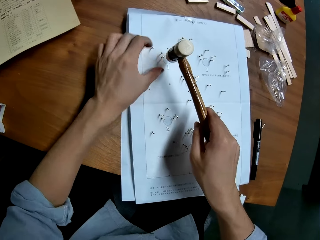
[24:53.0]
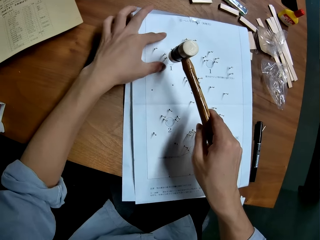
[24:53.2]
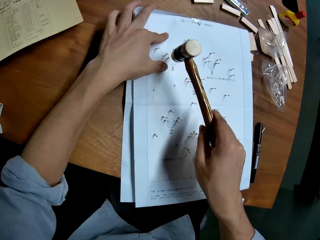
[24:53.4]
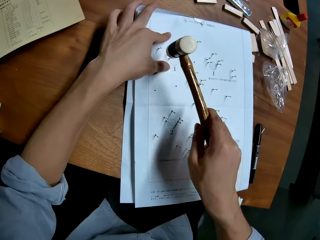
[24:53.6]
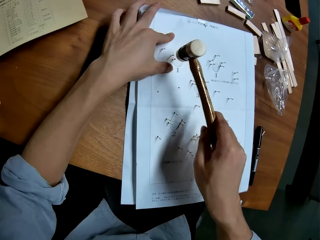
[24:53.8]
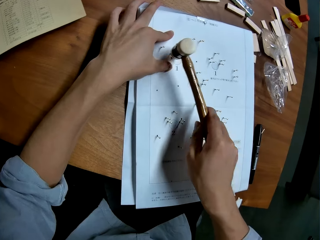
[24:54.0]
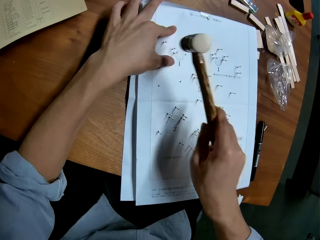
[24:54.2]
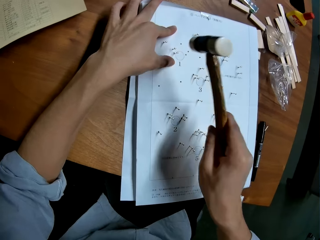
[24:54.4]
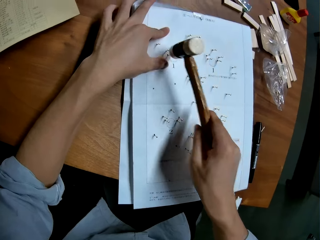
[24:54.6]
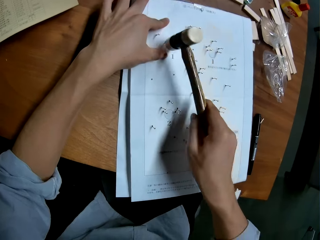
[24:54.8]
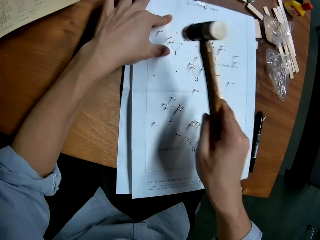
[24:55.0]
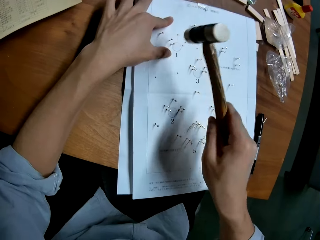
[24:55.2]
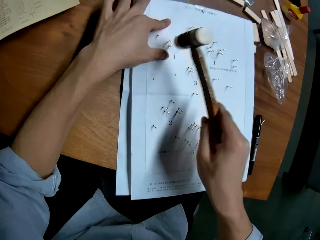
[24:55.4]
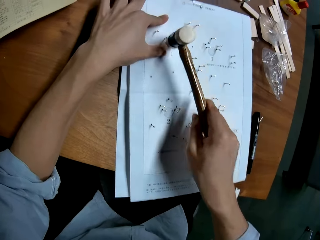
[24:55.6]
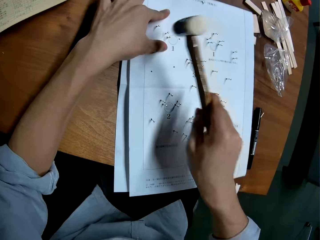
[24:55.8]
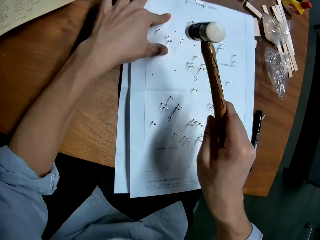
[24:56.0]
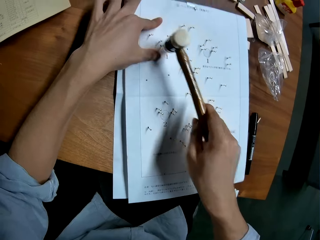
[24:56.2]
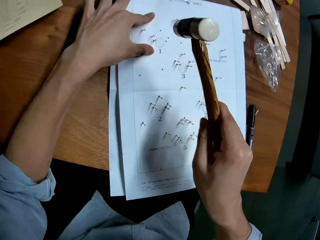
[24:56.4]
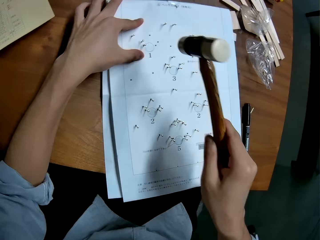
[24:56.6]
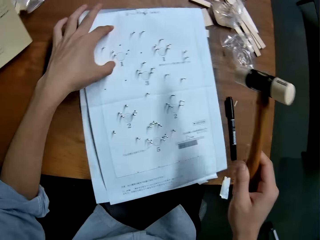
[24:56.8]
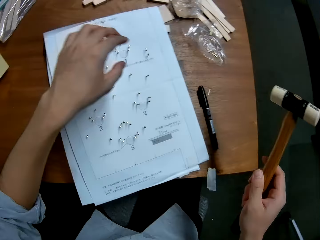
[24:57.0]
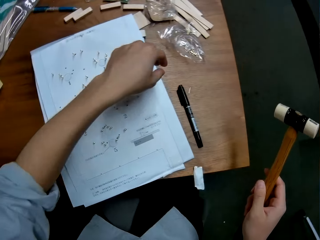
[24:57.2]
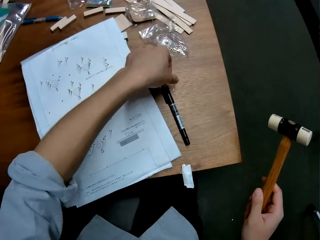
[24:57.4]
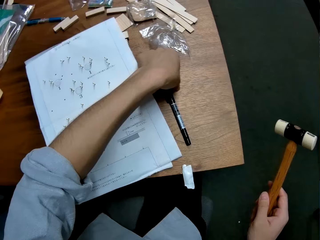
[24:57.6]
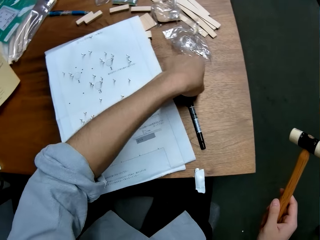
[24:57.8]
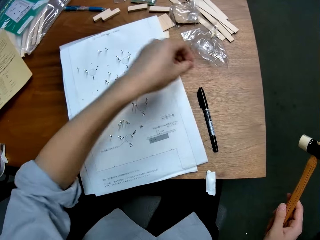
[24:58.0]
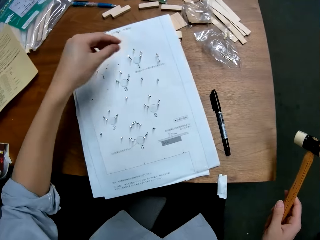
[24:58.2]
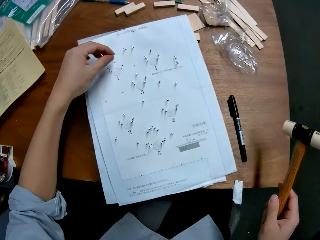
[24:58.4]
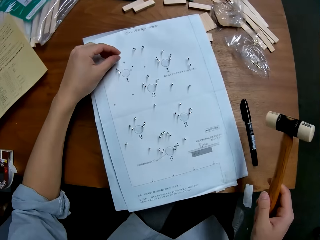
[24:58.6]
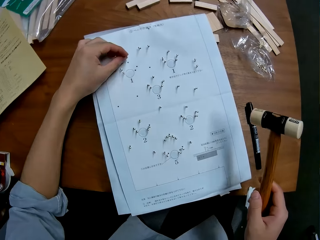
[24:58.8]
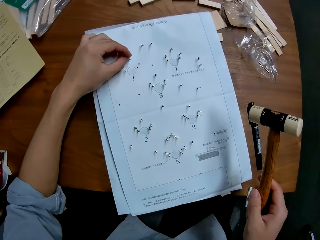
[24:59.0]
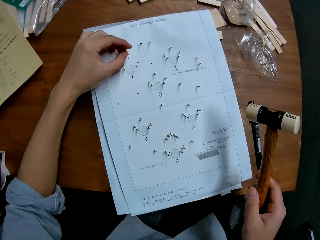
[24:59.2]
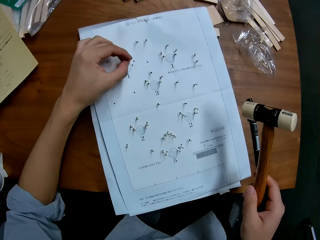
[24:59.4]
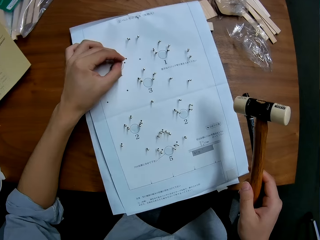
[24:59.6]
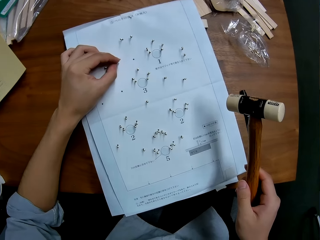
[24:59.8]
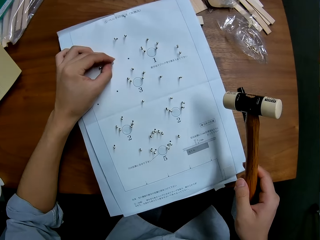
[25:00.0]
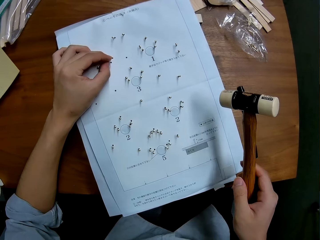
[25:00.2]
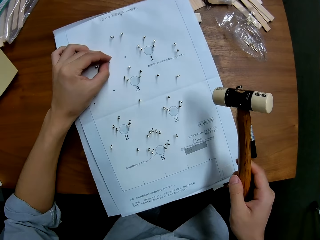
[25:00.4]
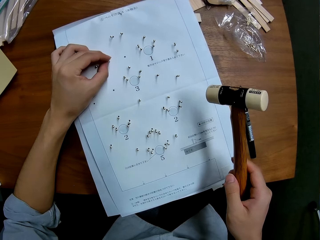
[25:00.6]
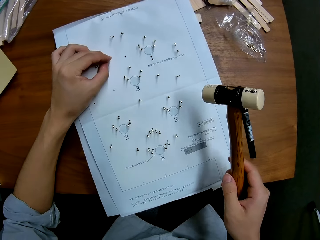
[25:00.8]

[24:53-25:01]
The camera wearer holds the leaflet with his left hand and moves a hand on the leaflet on a table. He hits a pin into the leaflet with a hammer. He picks up a pin from the table with his left hand. He inserts the pin into a hole in the leaflet with his left hand.
